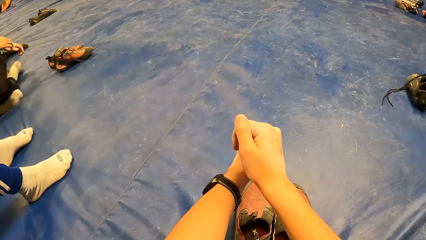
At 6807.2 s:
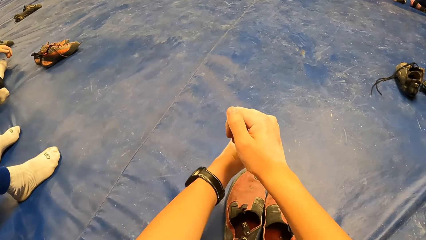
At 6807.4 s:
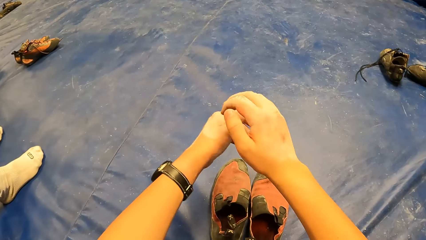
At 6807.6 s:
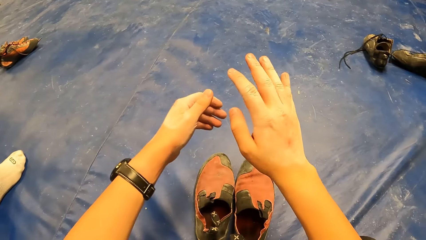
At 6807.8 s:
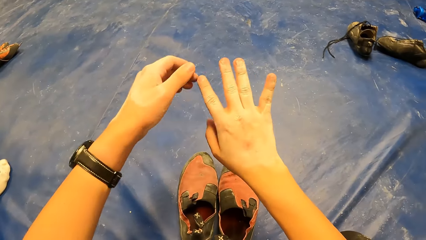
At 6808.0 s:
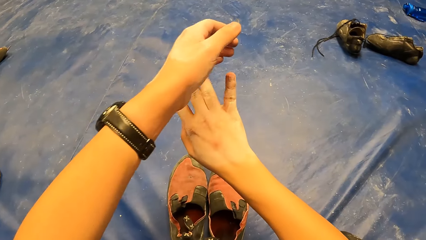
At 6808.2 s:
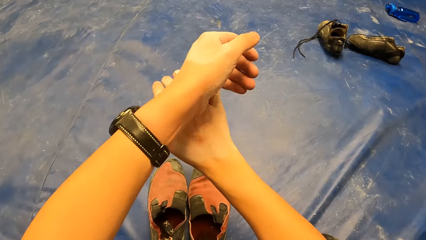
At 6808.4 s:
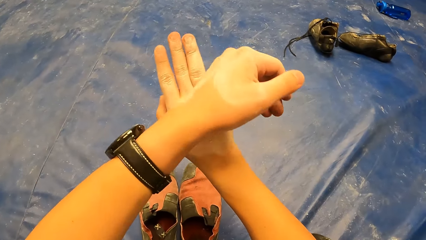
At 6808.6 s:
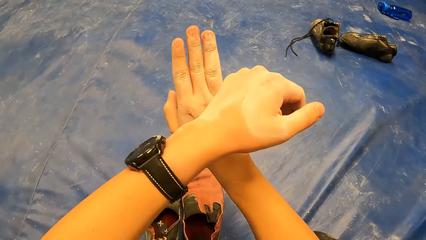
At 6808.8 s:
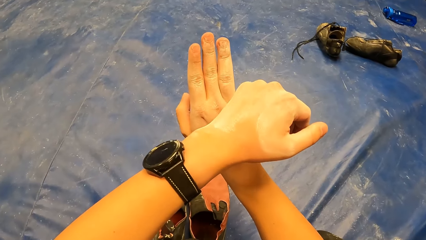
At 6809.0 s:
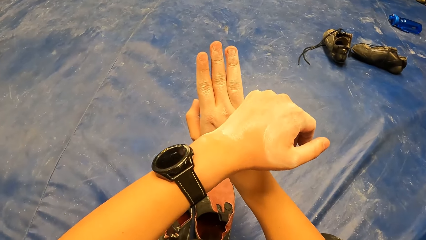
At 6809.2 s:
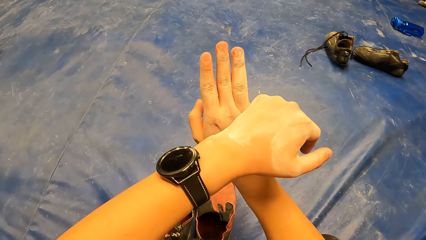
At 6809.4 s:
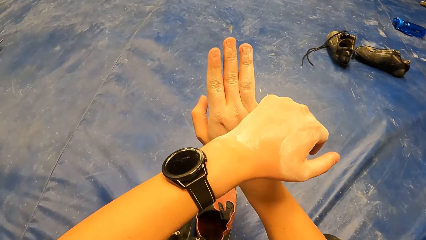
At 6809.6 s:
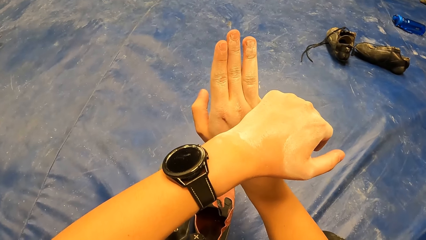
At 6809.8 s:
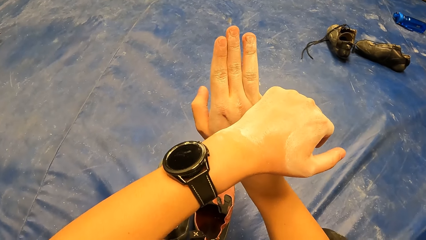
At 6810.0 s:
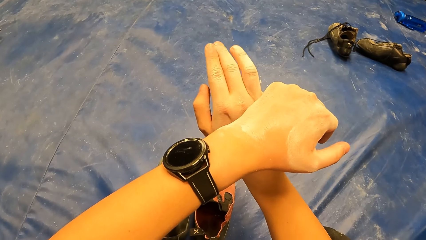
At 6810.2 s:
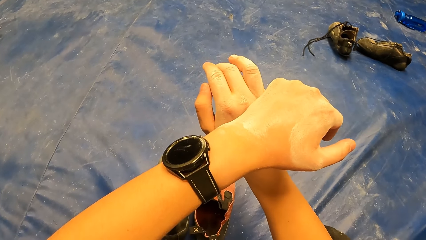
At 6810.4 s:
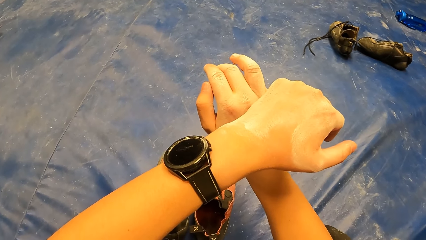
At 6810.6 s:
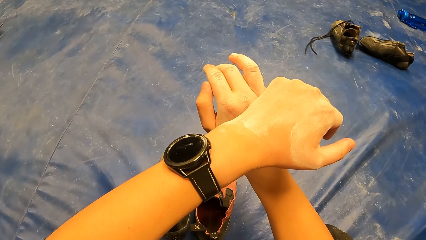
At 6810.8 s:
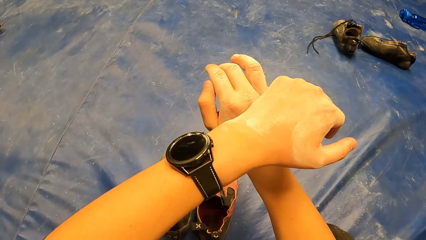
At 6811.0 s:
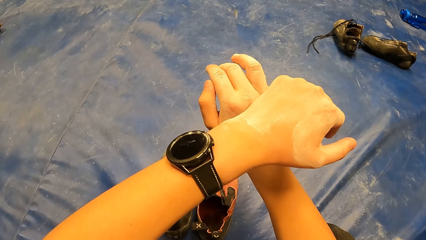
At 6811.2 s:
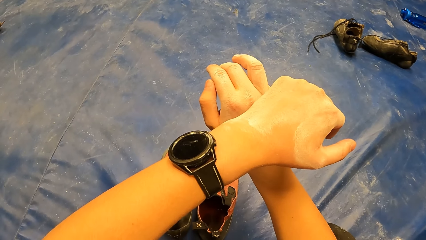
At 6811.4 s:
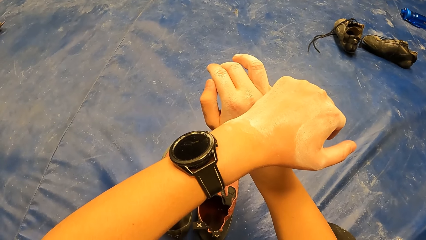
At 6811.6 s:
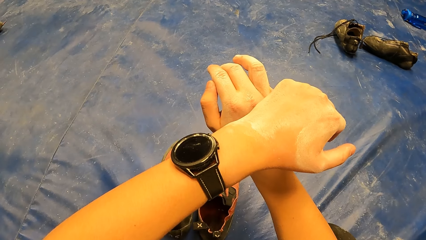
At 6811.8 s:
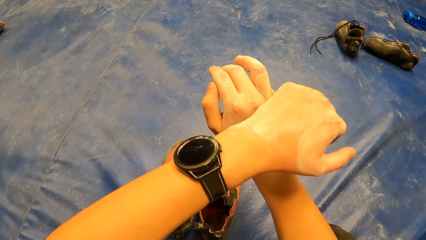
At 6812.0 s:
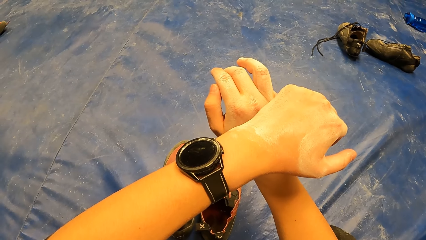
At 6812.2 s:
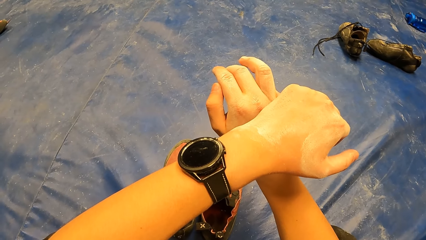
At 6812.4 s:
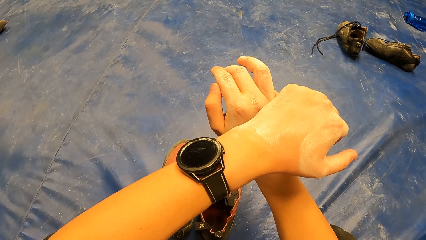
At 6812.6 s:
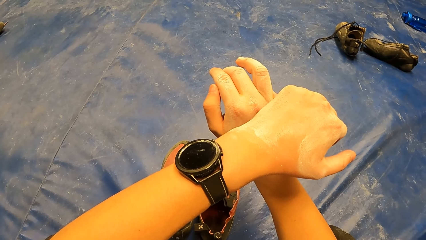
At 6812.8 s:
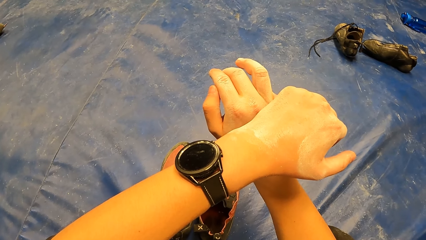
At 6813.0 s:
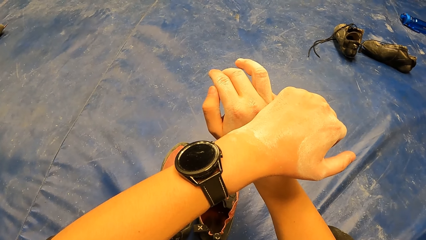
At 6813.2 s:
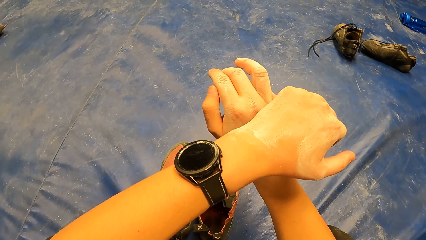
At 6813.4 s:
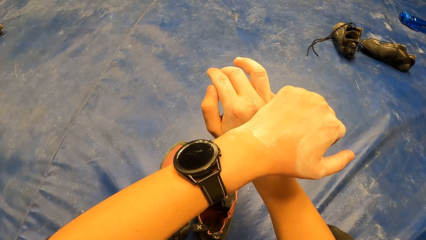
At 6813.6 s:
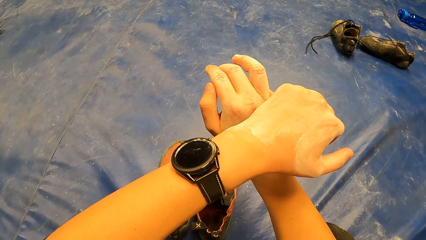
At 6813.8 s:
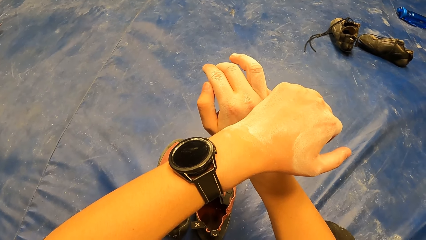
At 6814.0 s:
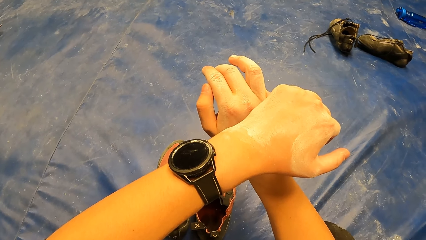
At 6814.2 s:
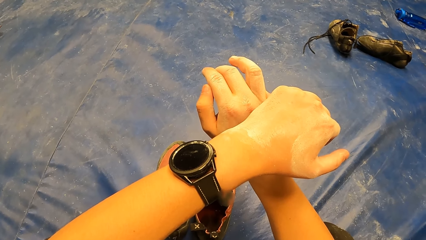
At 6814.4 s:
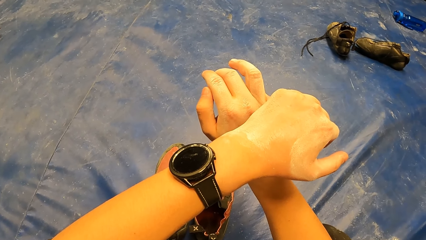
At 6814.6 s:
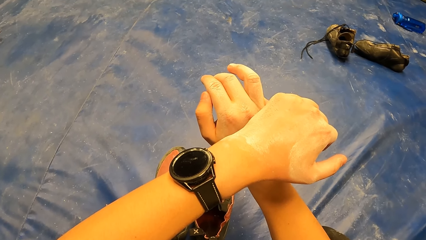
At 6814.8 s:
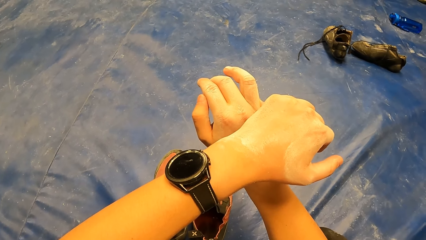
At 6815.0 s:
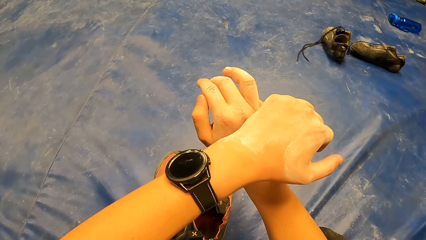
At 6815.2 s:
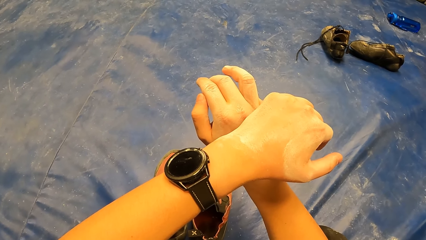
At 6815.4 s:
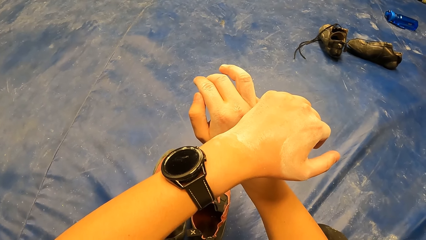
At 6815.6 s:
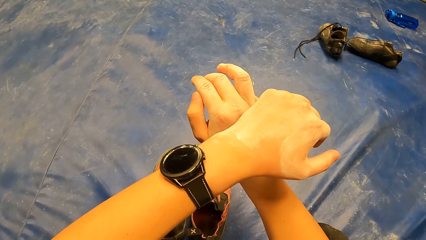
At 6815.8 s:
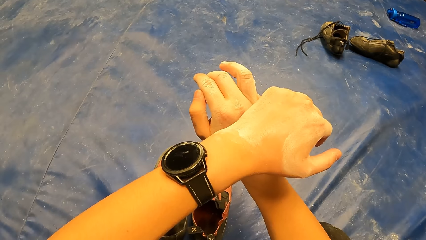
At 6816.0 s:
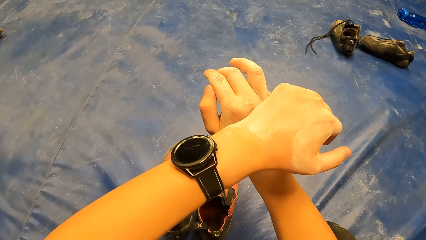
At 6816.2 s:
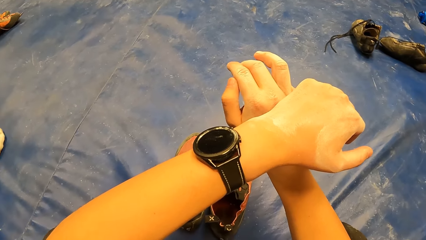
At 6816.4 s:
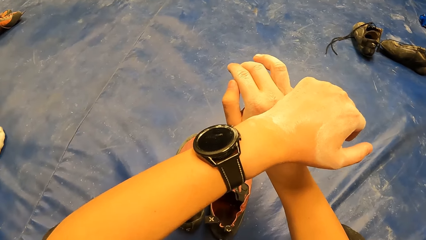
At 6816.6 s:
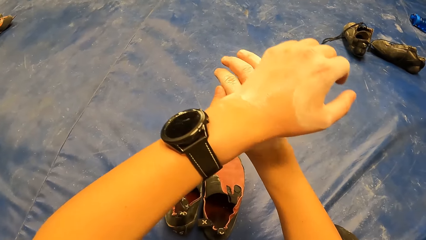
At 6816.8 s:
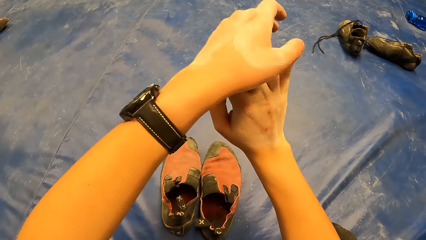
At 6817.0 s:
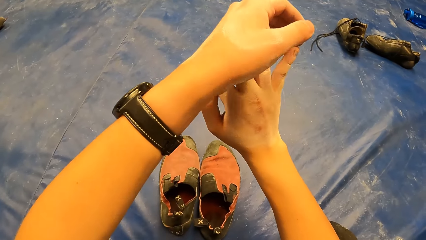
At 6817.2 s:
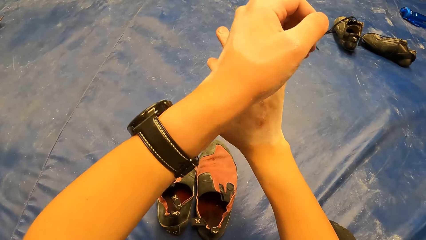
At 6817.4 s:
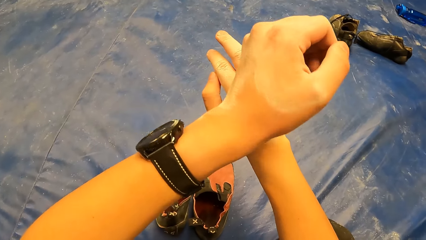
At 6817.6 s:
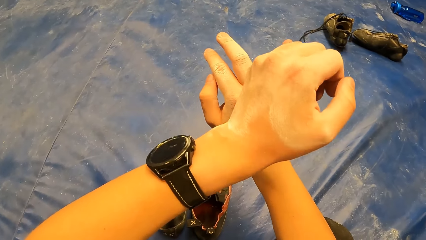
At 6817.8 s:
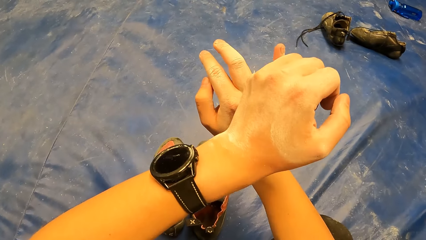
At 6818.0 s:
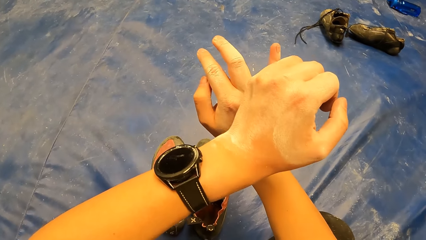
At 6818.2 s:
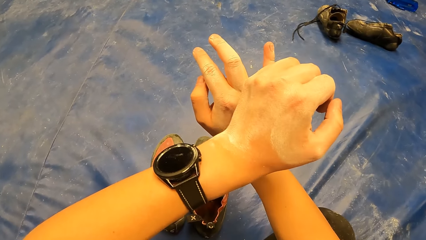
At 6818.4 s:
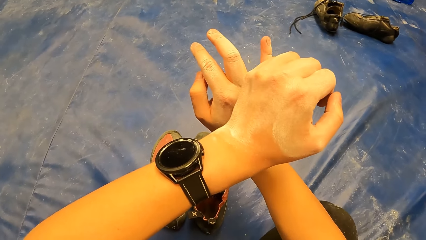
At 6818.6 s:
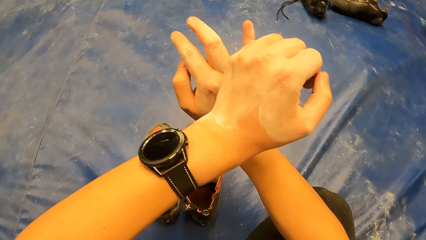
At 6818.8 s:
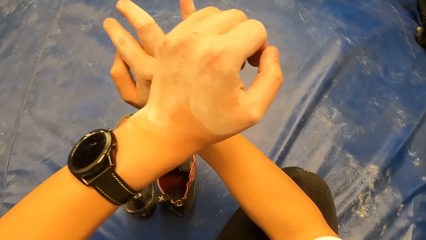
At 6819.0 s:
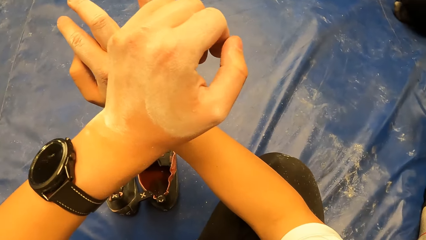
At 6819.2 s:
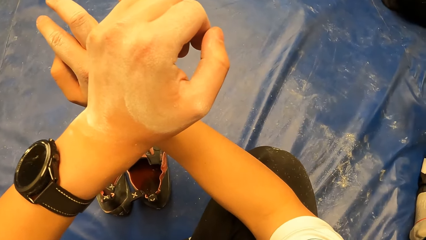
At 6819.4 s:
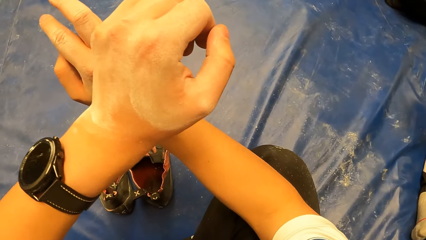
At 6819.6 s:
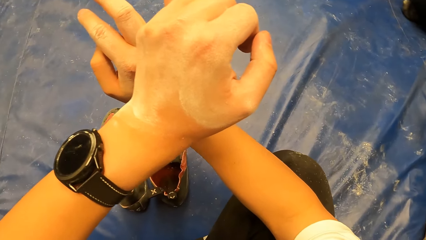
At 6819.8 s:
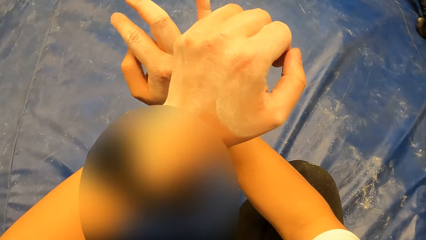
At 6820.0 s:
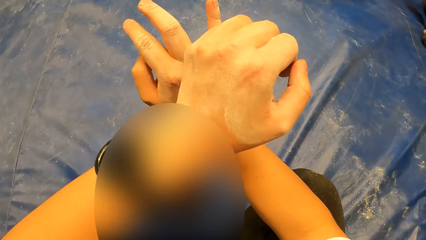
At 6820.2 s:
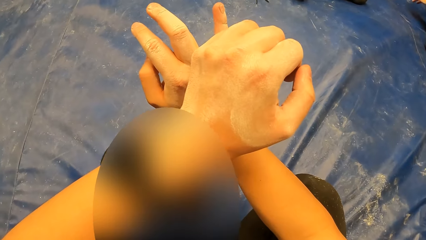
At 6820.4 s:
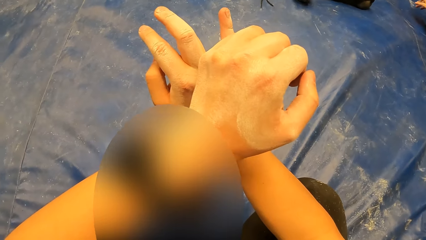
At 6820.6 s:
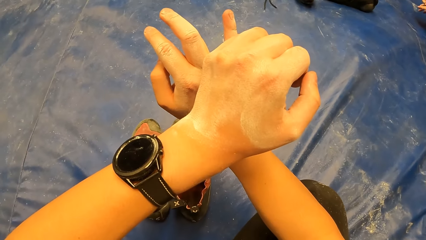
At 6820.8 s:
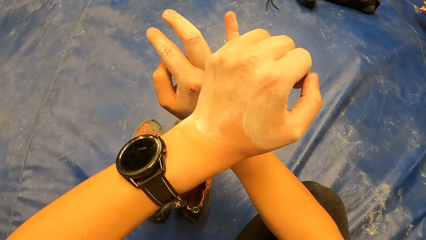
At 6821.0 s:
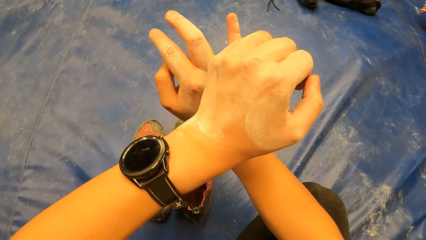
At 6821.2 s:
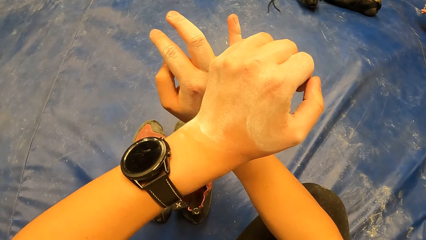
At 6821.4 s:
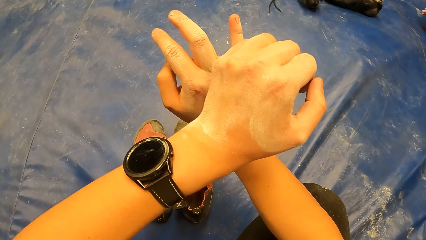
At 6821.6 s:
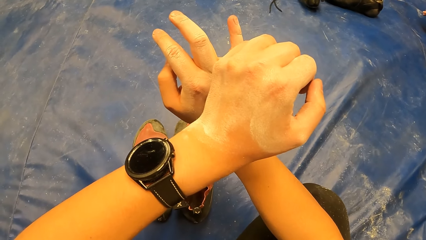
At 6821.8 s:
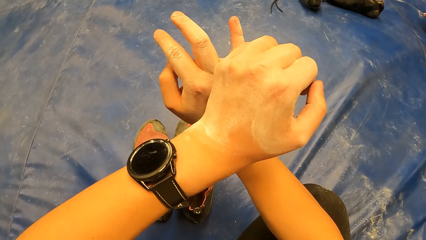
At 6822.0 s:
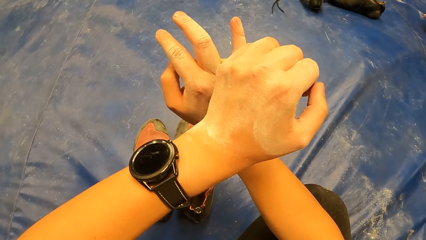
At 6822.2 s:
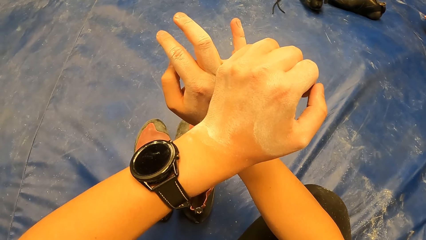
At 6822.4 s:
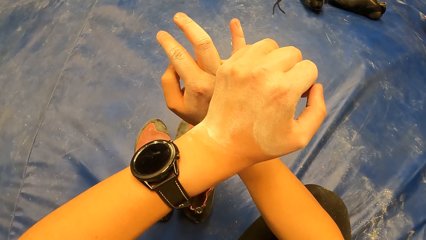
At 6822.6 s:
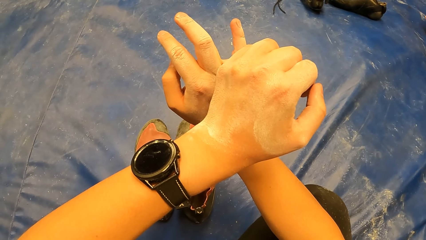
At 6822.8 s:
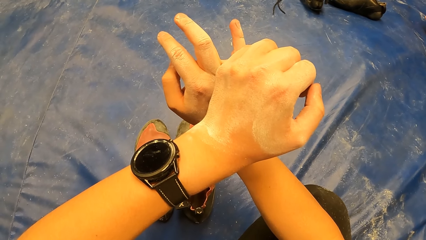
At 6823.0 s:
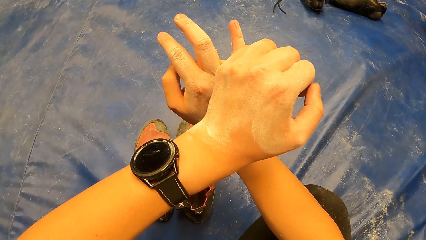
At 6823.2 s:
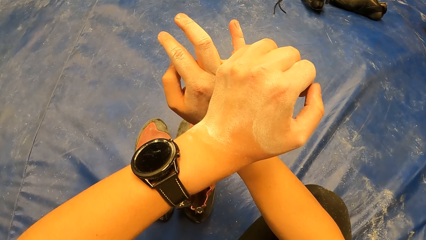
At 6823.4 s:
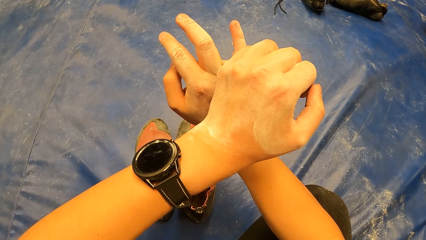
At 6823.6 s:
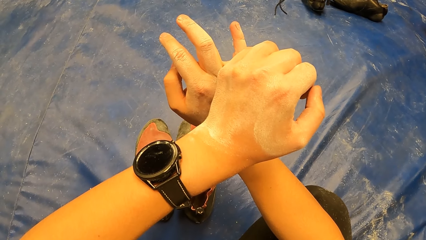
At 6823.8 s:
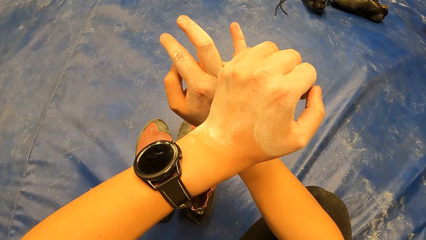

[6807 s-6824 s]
The camera wearer moves his hands. He exercises his right pinkie with his left hand. He moves his hand. He exercises his right ring finger with his left hand. A man sits close to the camera wearer.
